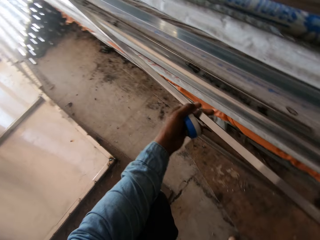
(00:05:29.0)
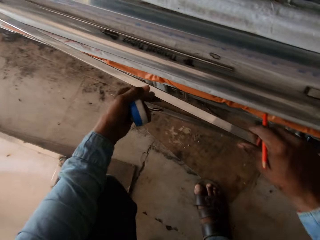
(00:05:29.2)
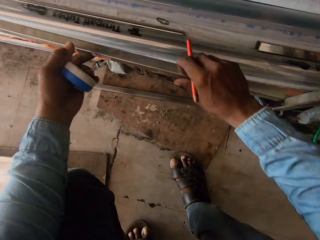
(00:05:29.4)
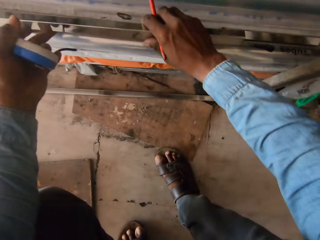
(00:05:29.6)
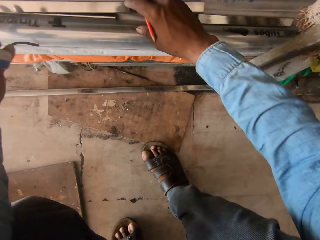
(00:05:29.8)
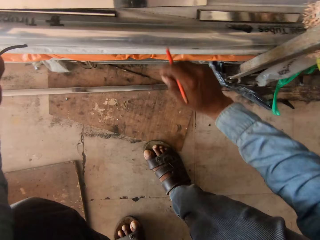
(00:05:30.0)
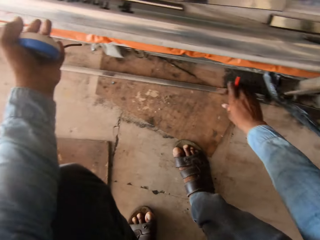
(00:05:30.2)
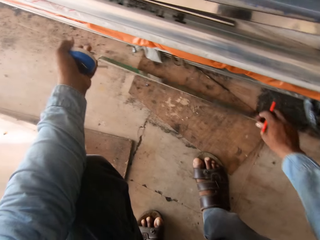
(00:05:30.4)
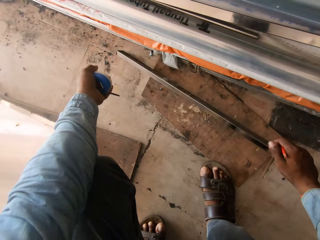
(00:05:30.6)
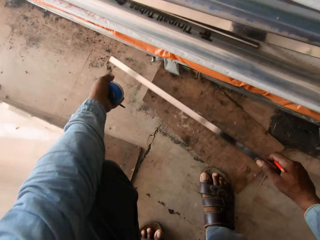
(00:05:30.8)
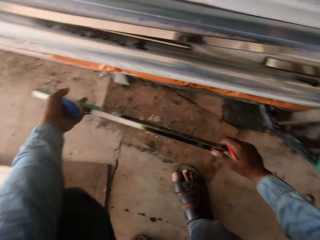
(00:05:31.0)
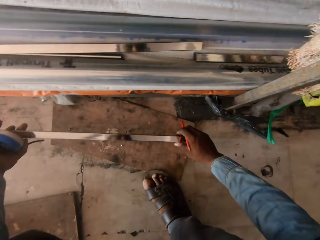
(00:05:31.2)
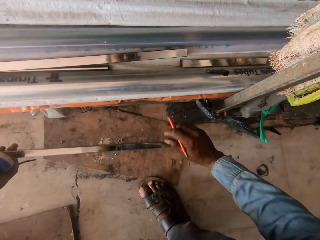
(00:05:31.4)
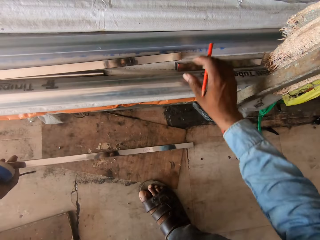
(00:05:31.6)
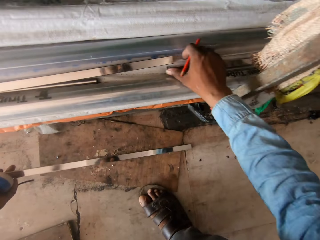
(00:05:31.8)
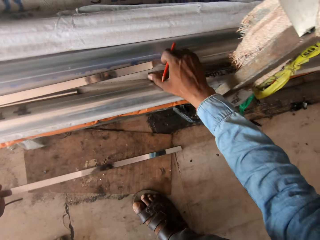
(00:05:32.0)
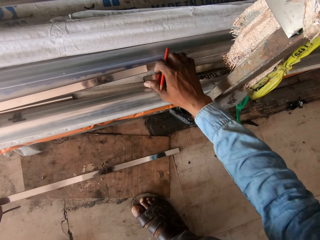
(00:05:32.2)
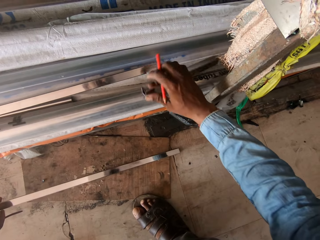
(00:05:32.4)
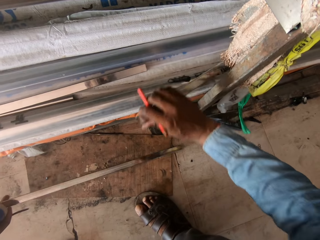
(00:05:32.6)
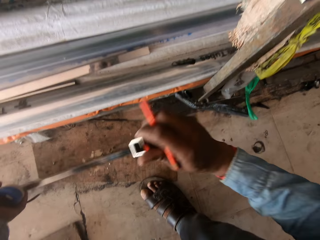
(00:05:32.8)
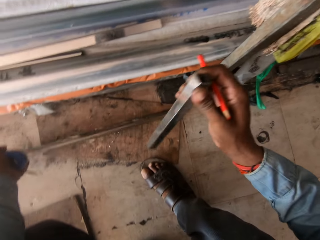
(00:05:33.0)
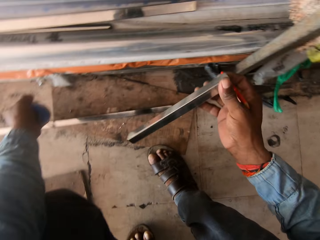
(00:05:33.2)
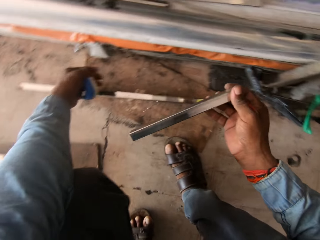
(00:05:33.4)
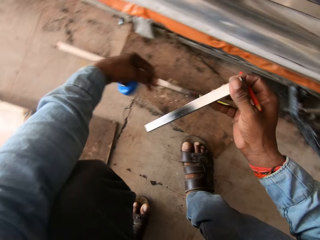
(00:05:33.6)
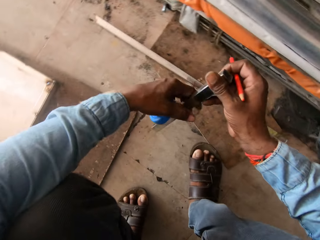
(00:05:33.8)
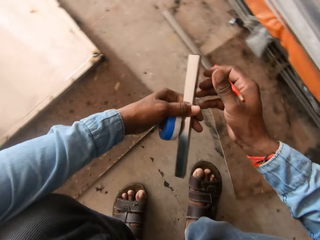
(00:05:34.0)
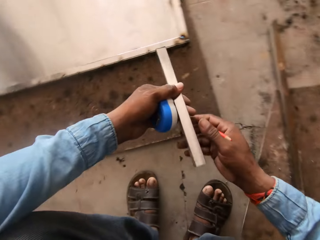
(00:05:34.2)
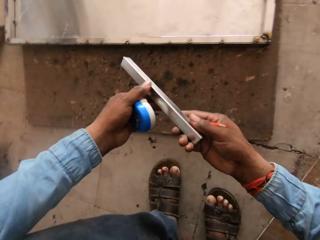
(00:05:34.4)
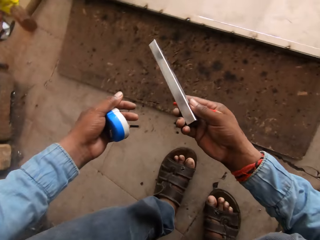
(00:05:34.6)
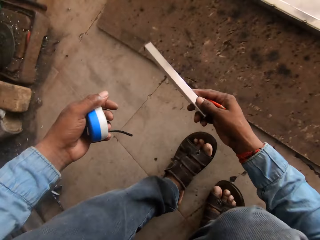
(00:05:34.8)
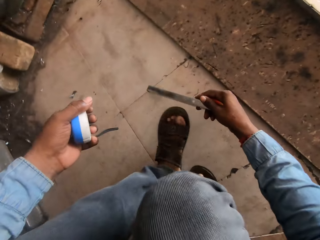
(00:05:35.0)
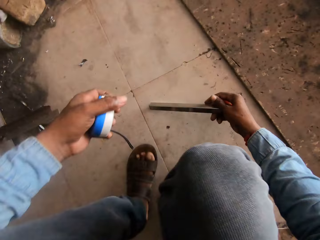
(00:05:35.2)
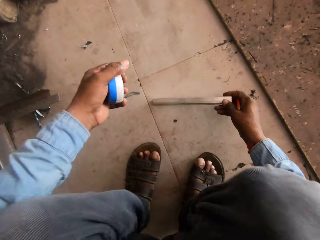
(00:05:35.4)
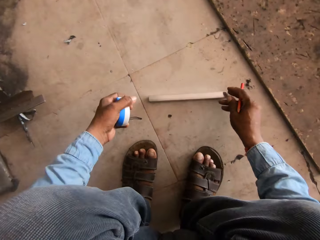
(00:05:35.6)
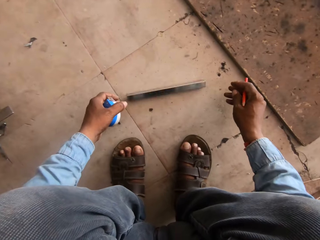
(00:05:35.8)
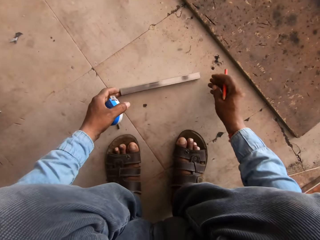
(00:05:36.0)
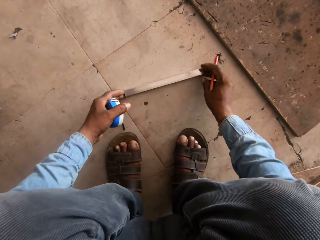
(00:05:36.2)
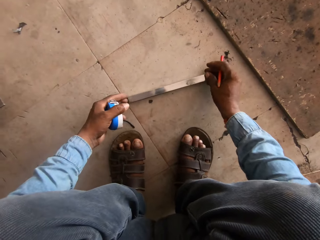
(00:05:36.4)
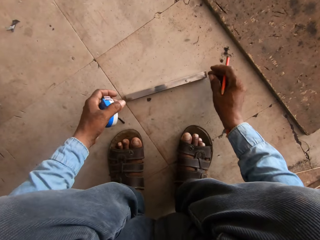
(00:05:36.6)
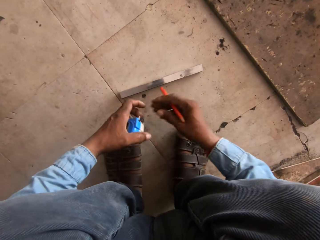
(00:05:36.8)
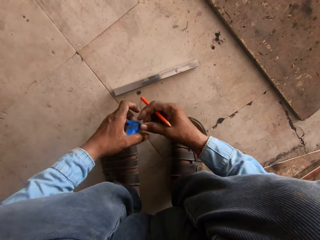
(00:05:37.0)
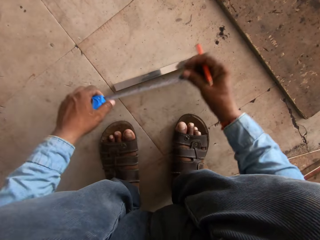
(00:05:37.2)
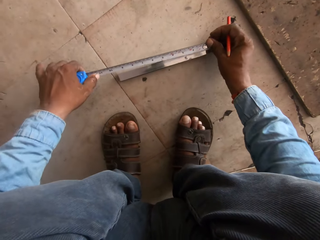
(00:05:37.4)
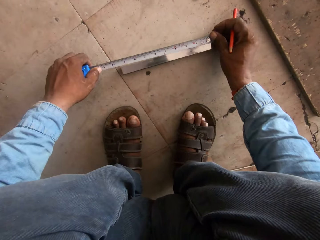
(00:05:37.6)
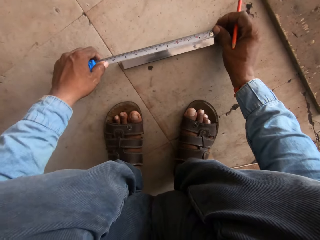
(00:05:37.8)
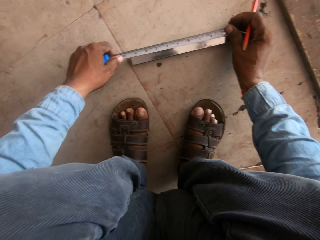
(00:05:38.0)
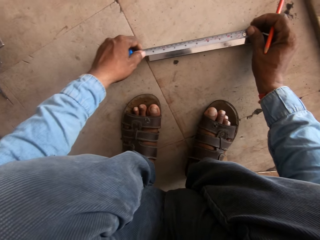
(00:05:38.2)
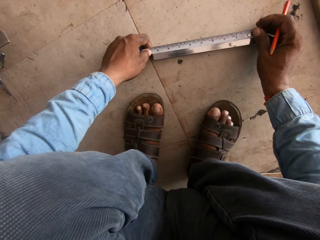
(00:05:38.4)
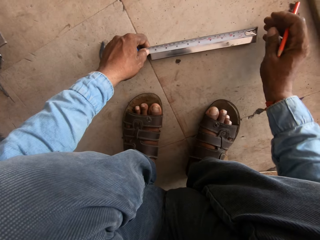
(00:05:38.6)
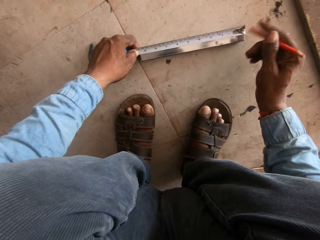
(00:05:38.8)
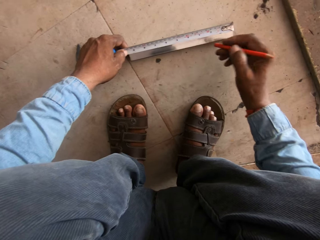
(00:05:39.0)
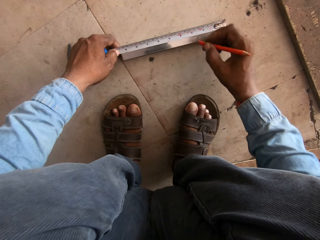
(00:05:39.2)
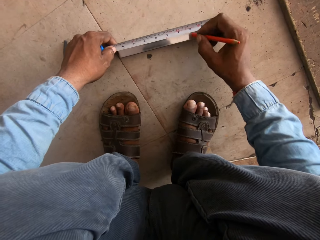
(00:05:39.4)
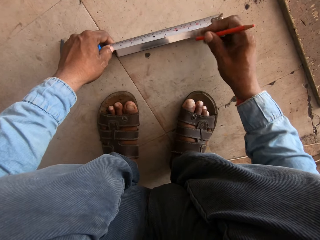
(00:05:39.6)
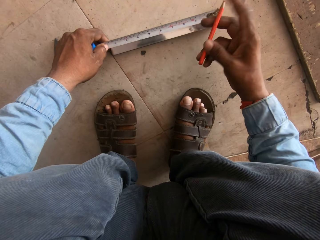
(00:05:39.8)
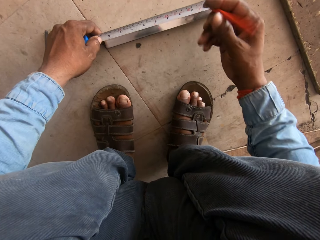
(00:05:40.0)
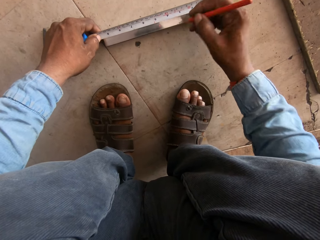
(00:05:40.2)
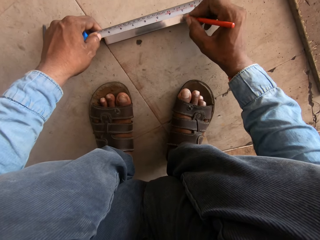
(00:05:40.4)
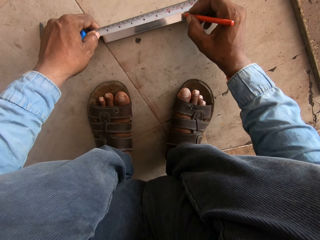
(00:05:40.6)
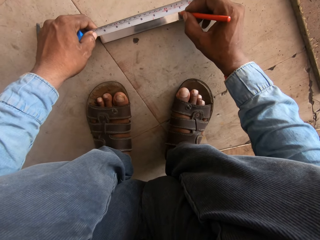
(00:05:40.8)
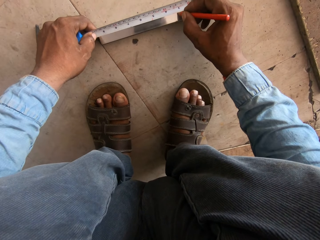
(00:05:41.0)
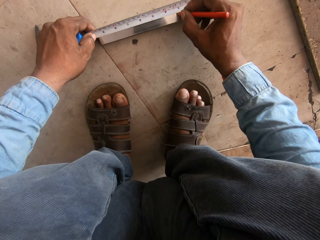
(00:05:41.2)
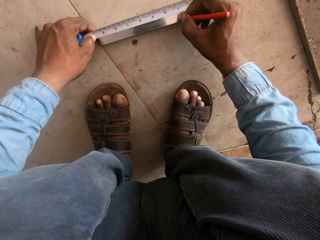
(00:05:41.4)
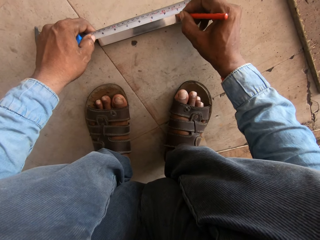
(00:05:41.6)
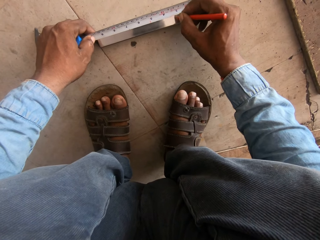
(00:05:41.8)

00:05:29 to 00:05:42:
The camera wearer puts the metal rod on the other metals. They hold the metal rod. They hold the metal rod on both hands. They hold the metal rod with both hands. They hold the metal with the right hand. They hold the tape measure. They drop the metal rod on the floor. They measure the metal rod. They hold the pencil.

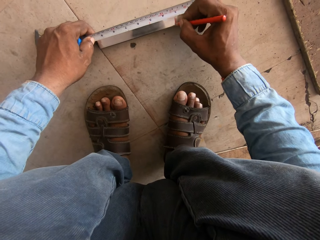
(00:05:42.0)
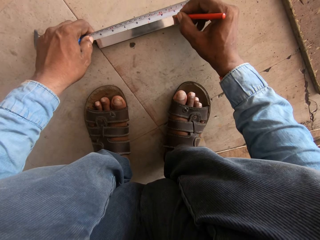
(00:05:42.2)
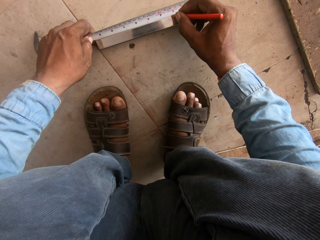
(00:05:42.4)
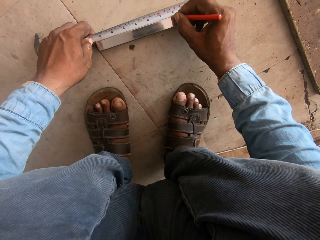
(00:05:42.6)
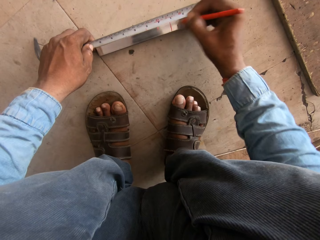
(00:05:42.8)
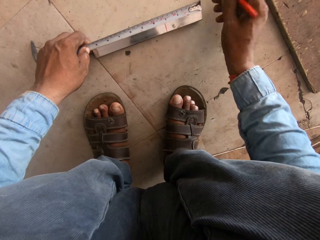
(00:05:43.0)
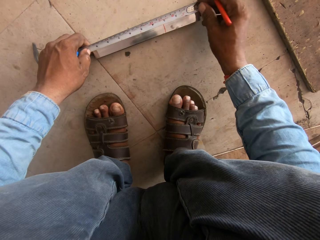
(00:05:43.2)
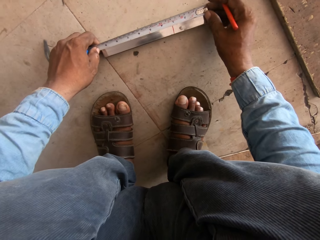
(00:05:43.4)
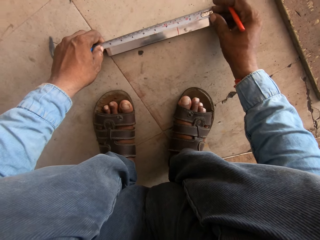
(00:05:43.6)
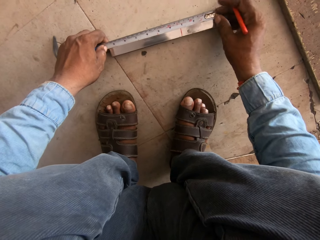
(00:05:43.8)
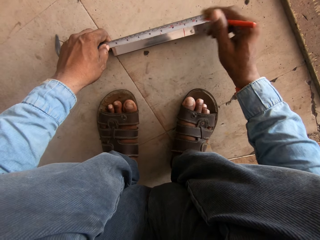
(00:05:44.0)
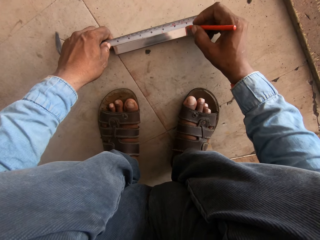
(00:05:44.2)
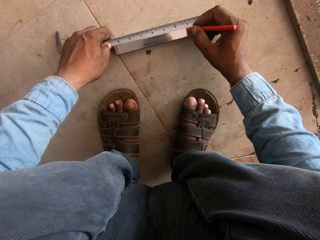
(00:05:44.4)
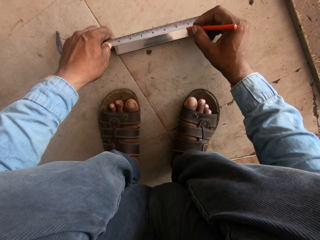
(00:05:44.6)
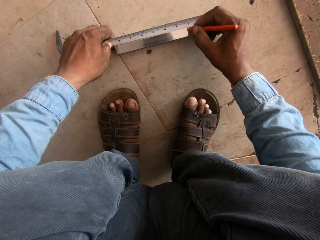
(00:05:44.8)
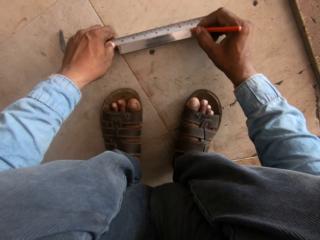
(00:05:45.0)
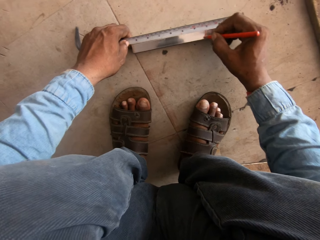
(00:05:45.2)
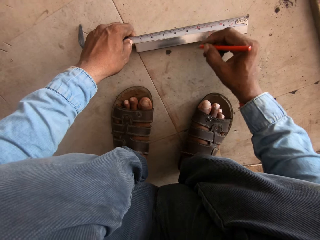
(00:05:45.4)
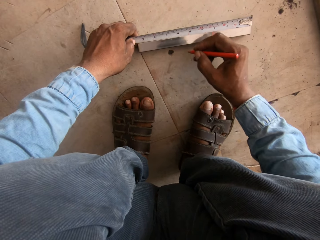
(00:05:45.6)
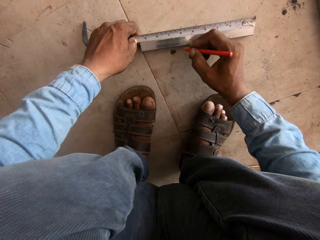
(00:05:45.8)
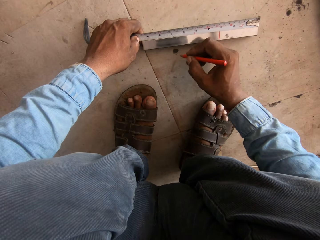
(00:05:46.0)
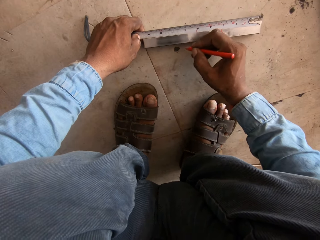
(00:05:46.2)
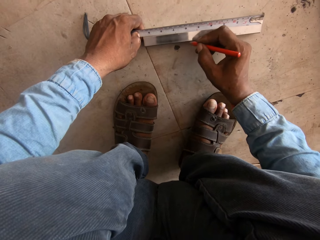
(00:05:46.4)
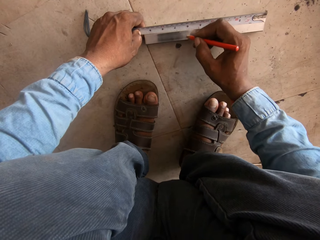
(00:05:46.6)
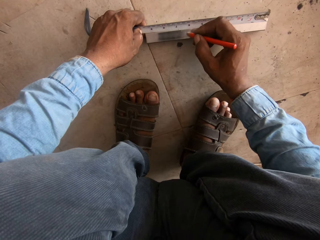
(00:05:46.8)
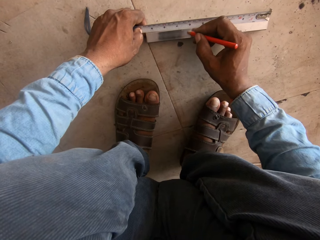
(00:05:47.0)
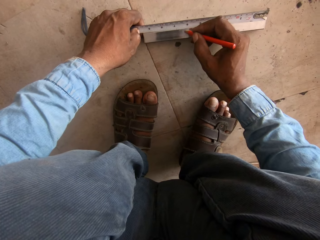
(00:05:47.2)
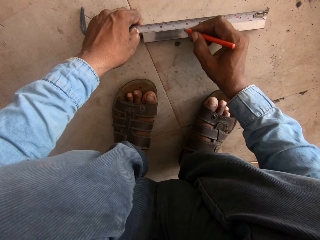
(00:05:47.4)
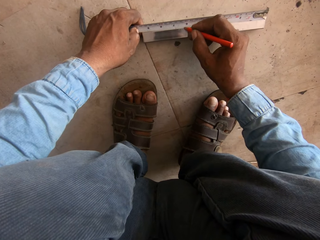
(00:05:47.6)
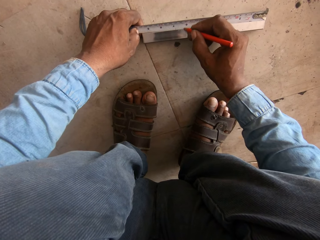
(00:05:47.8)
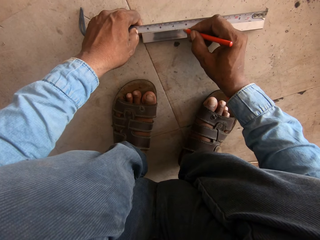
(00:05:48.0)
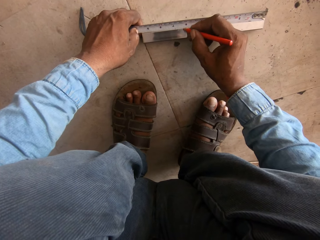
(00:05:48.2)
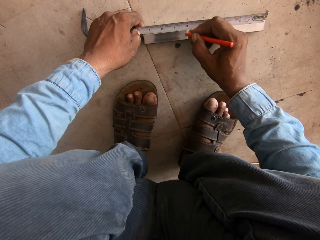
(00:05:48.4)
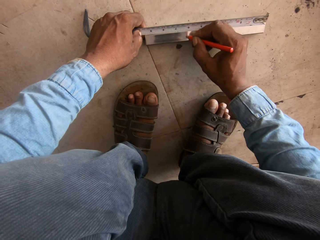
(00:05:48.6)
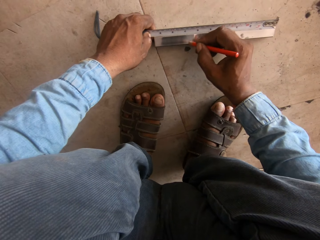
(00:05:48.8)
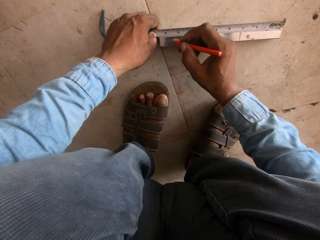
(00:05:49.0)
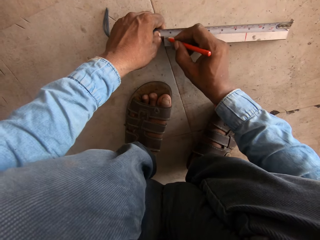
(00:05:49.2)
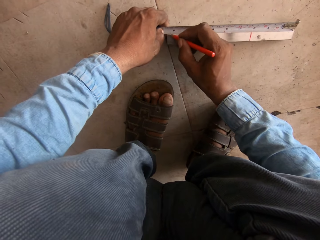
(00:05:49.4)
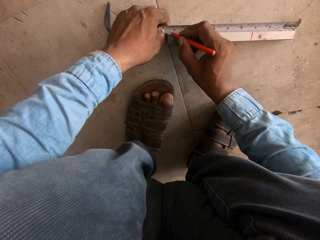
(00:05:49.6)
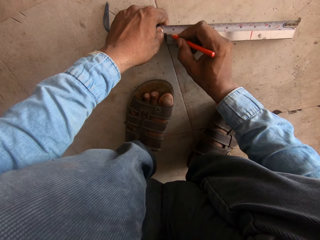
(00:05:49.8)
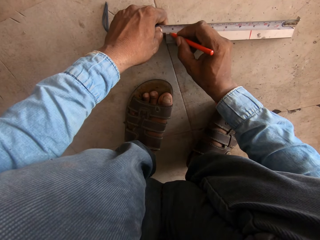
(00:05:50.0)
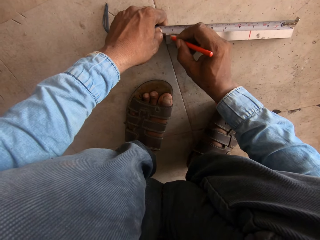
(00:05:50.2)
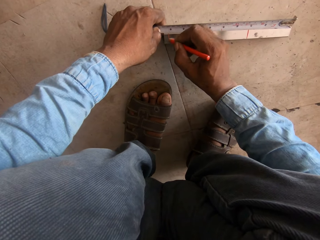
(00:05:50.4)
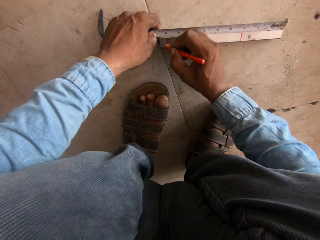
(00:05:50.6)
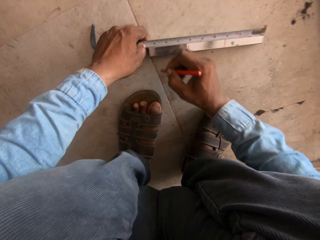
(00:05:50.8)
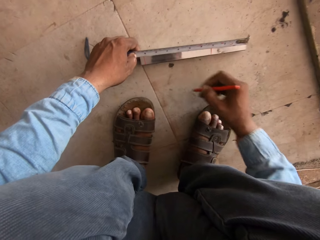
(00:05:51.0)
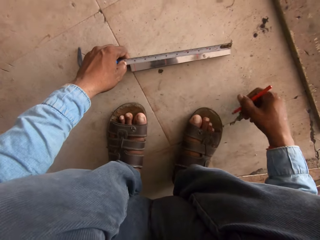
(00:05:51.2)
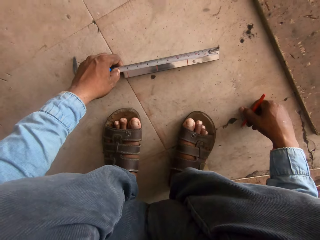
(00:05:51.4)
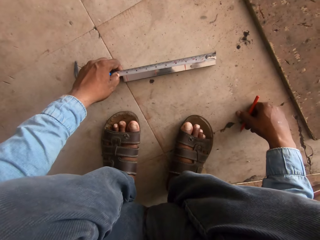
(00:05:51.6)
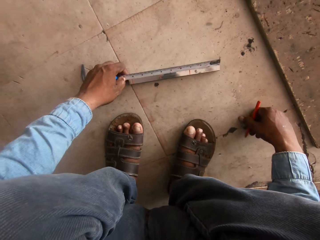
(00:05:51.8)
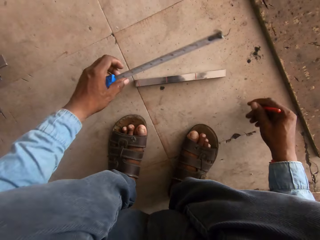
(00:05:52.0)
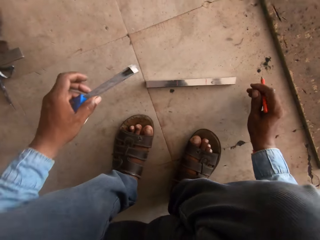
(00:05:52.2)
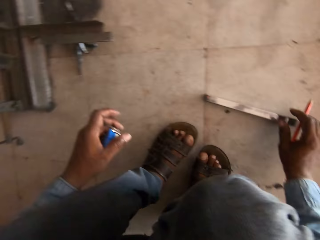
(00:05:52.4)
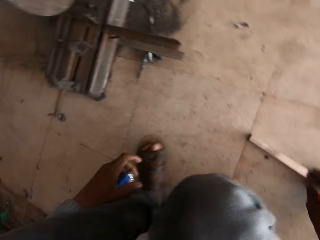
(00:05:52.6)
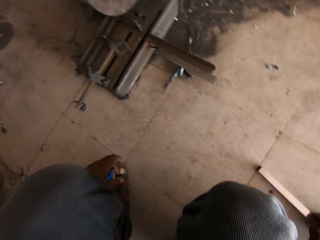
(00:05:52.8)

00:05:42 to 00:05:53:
The camera wearer marks on the metal rod. They hold the tape measure with both hands. They mark on the metal.
